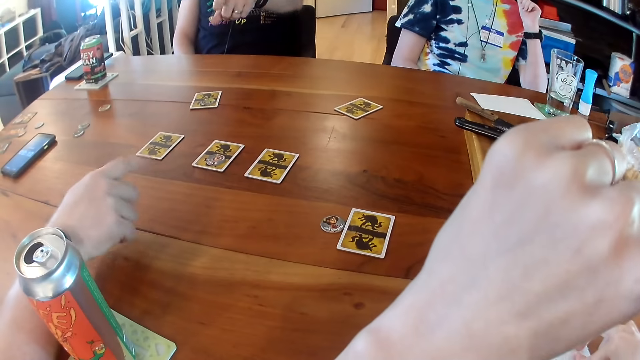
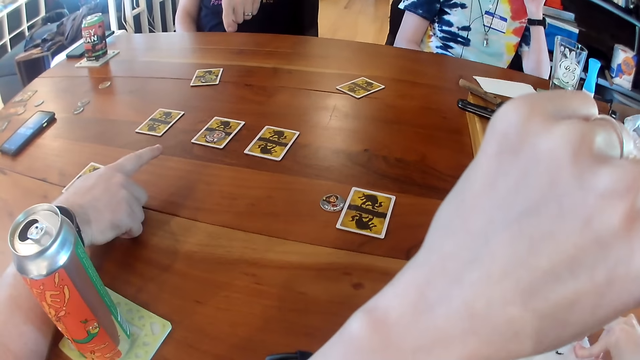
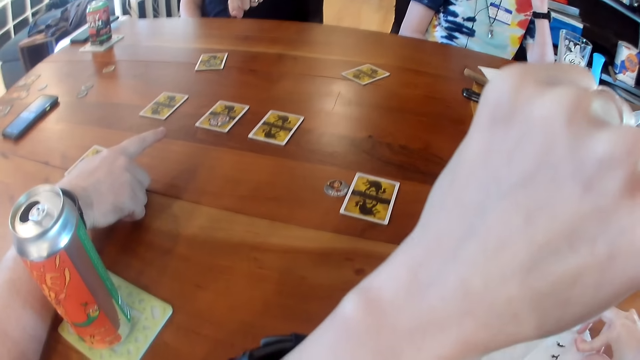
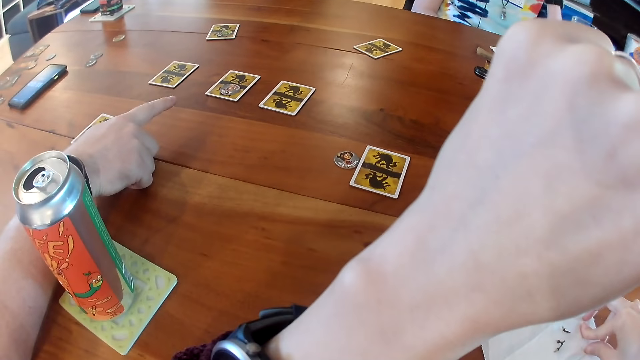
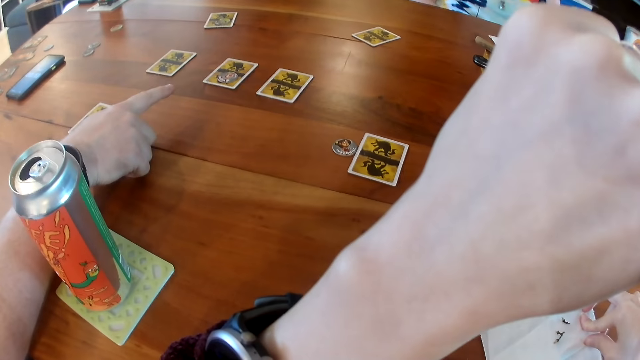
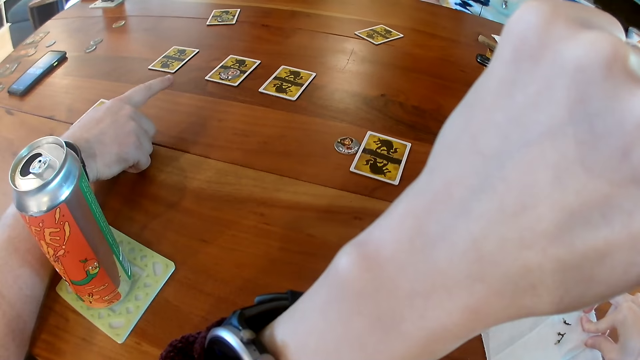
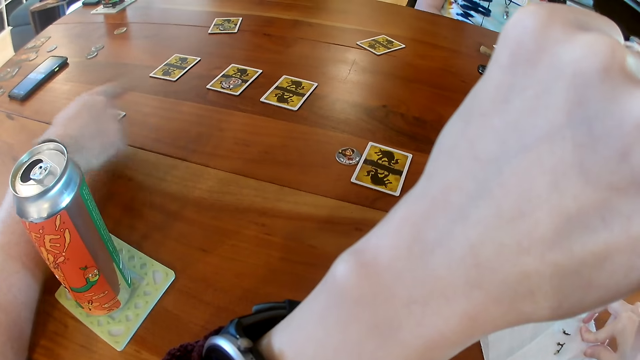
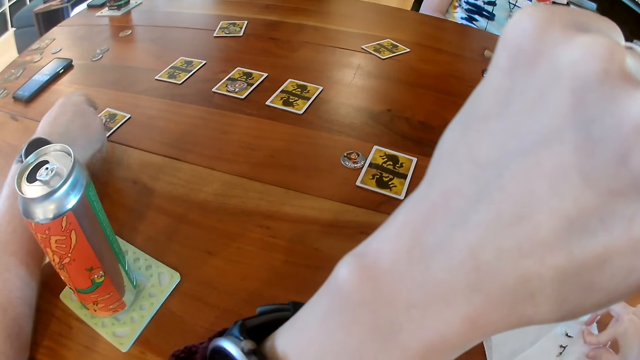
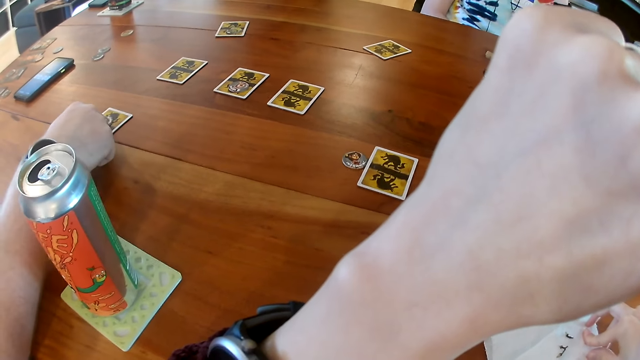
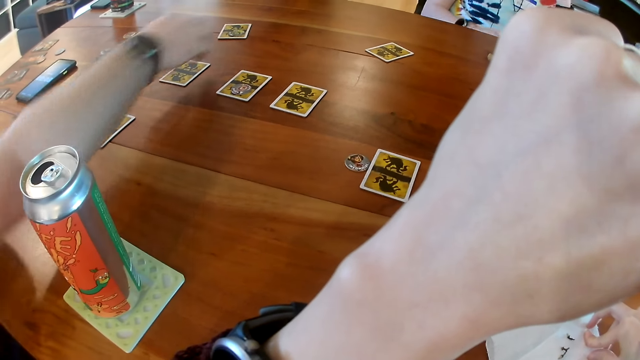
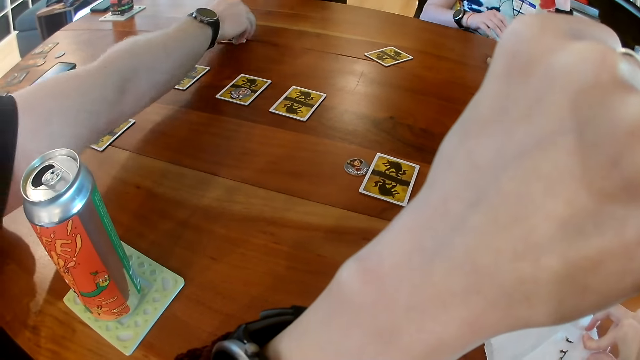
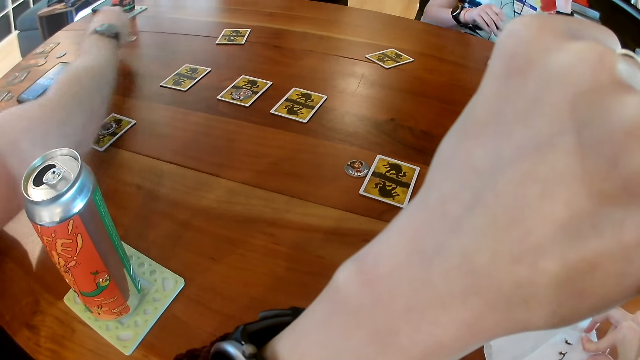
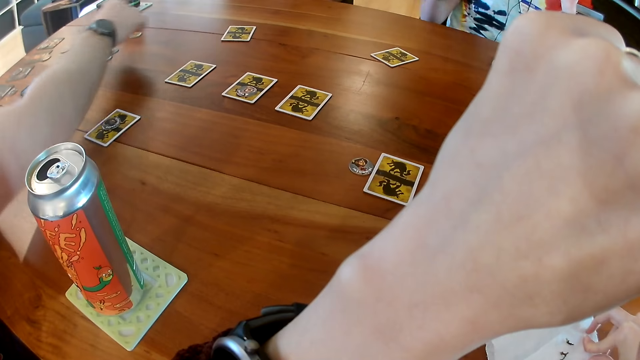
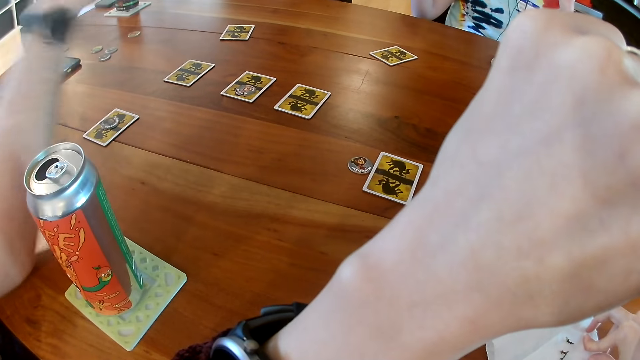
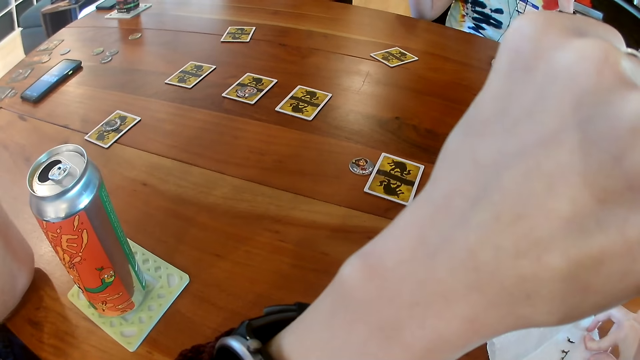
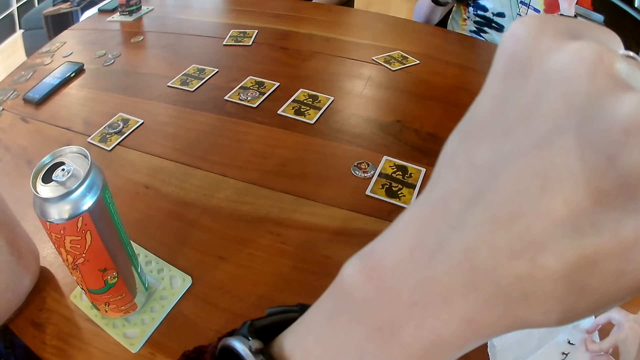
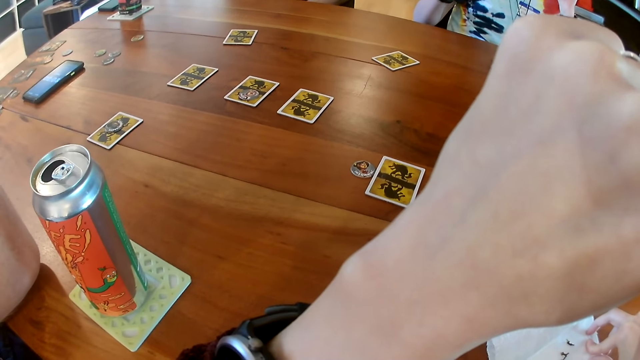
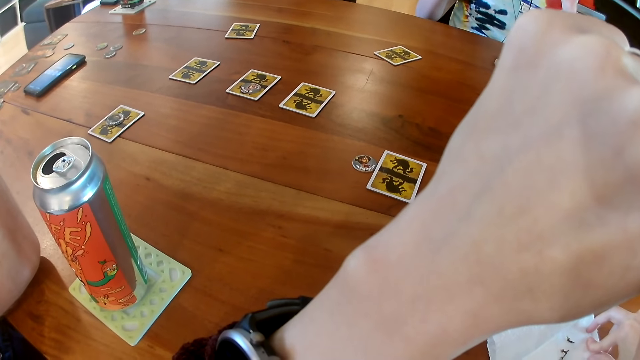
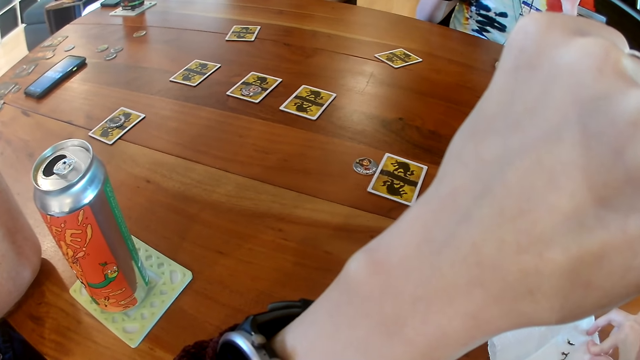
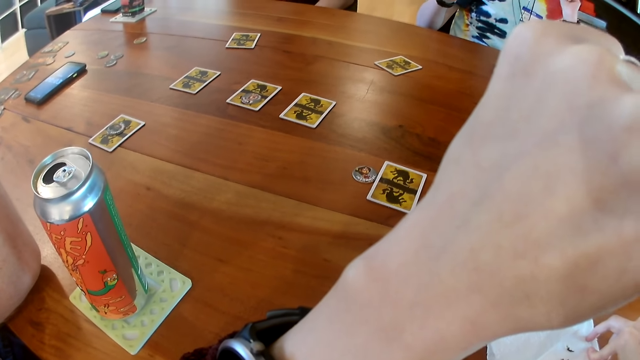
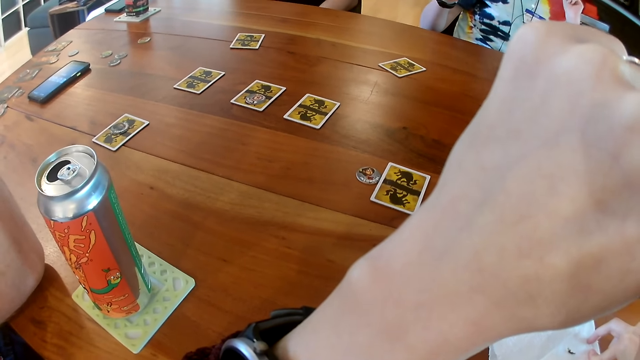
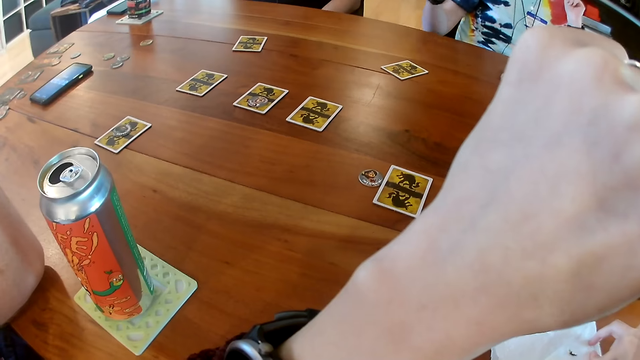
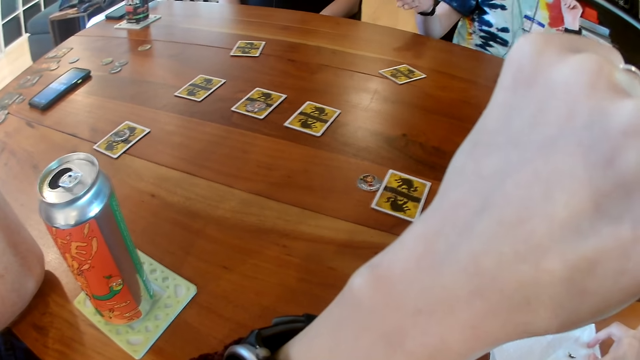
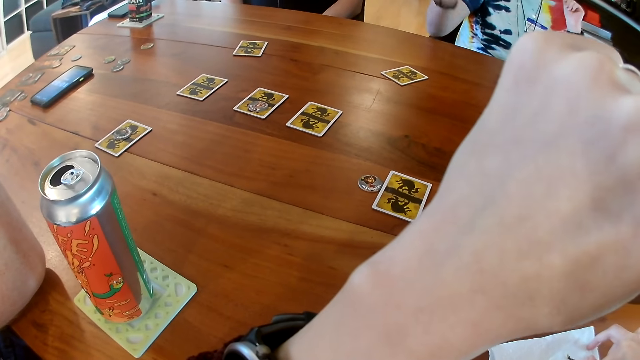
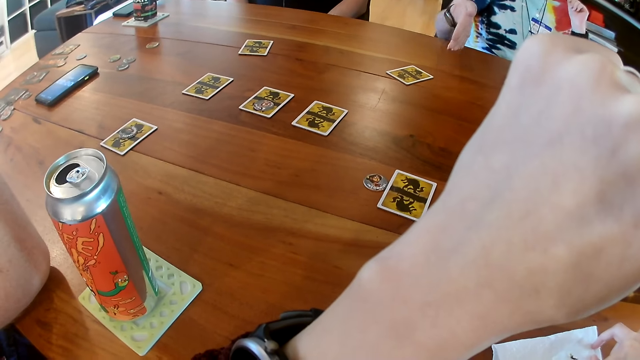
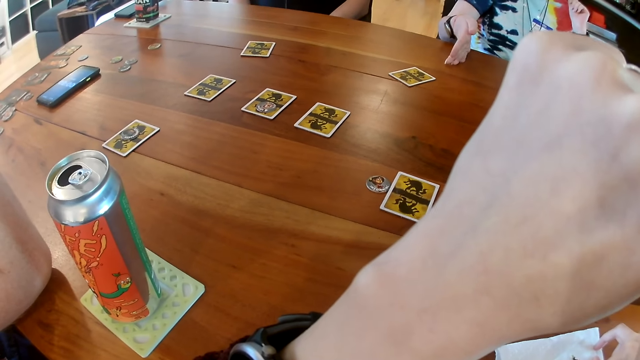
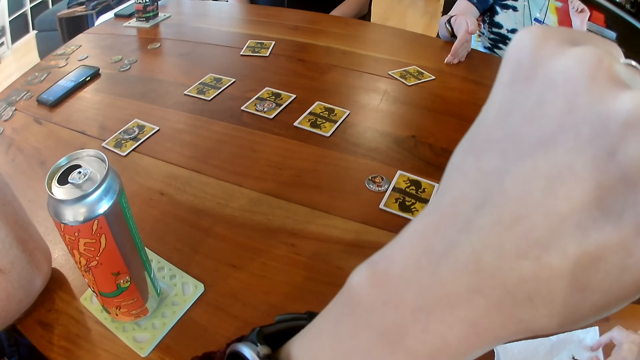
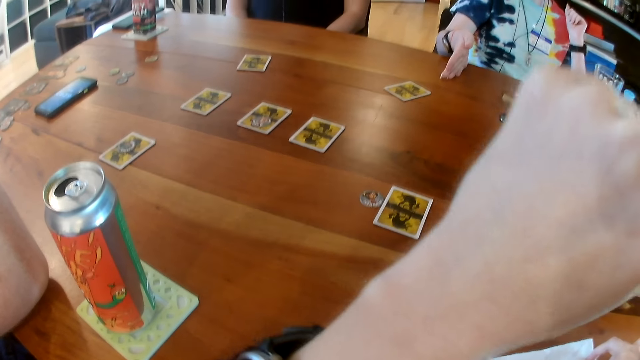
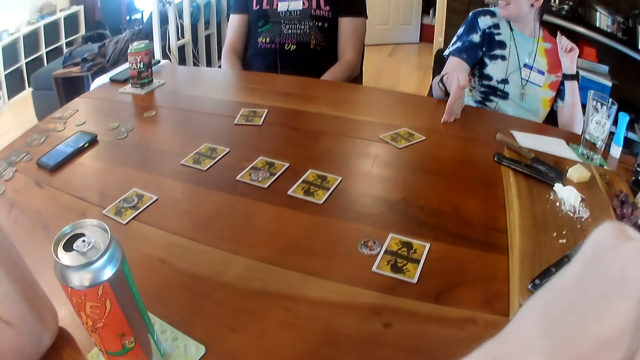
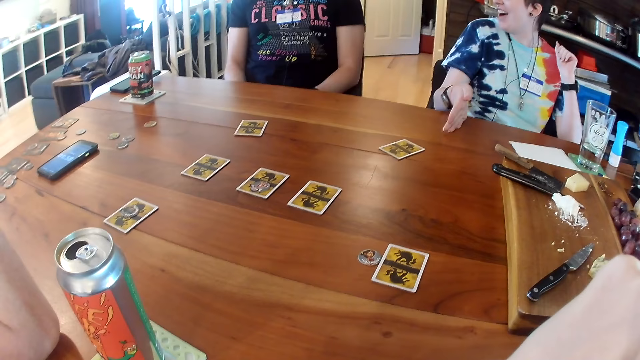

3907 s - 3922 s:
The camera wearer looks at his hands. A man converses with the camera wearer. Another man adjusts the token on the card with his right hand. The first man picks a token from a card on the table with his right hand. The other man drops the token on the table with his right hand. The first man converses with the camera wearer. A woman converses with the first man. She converses with the first man again.

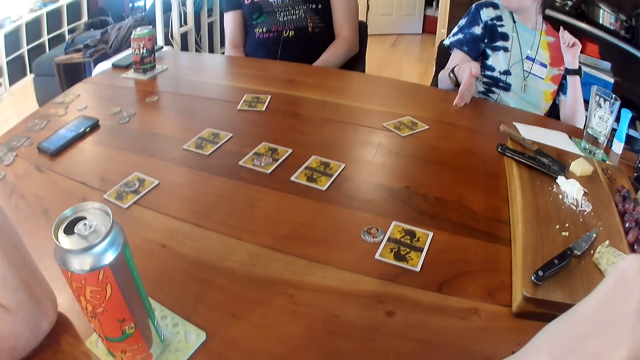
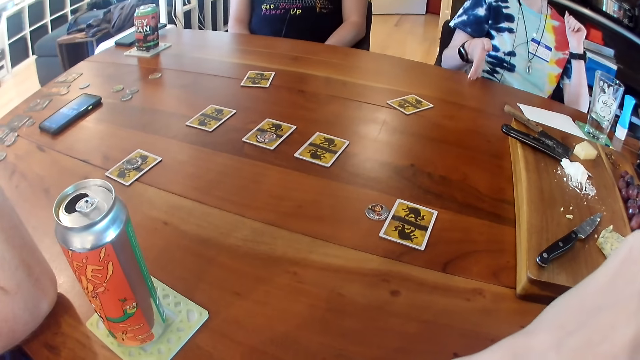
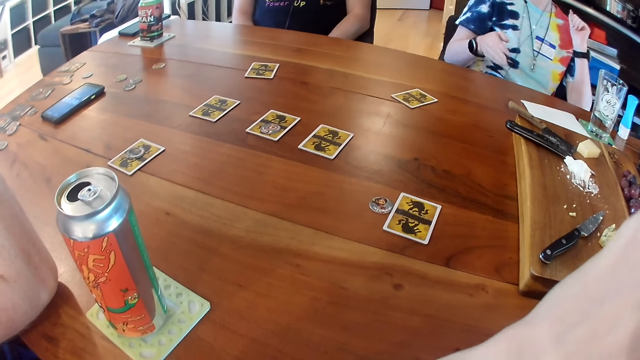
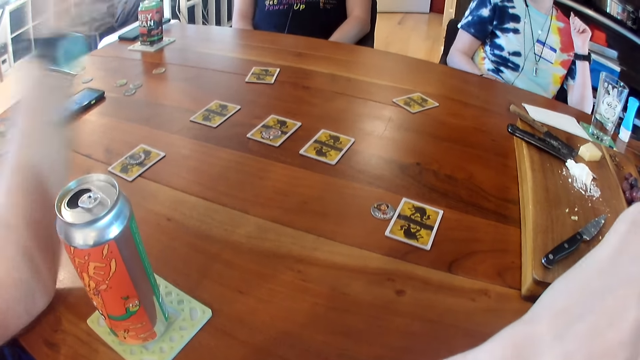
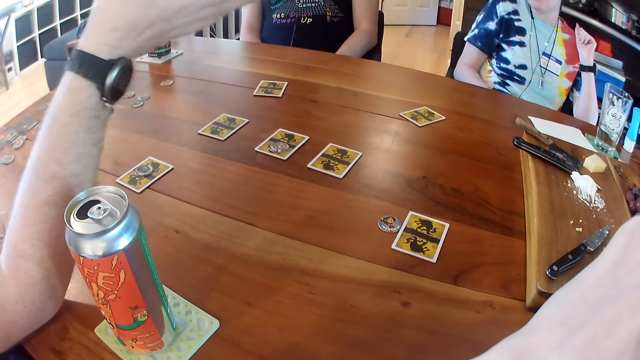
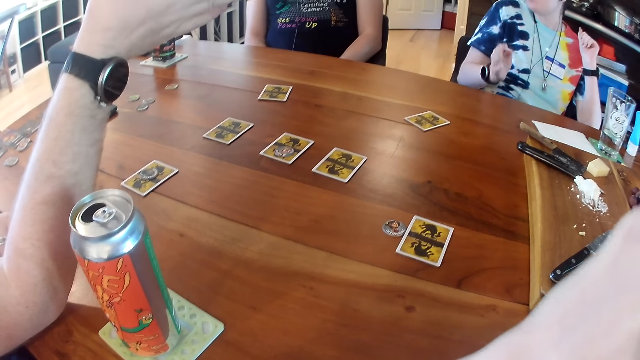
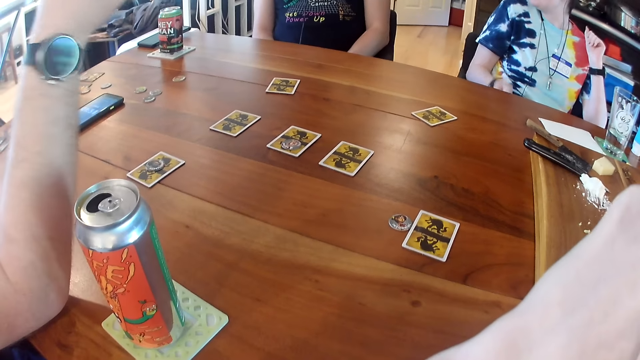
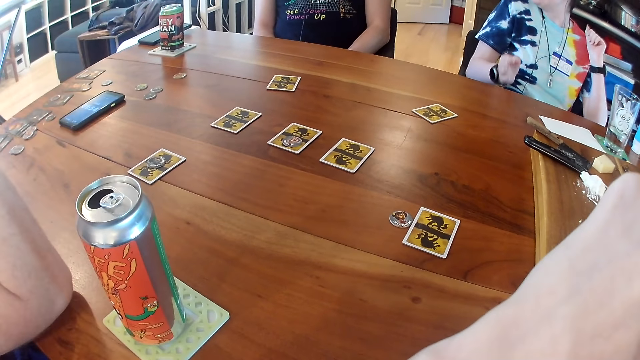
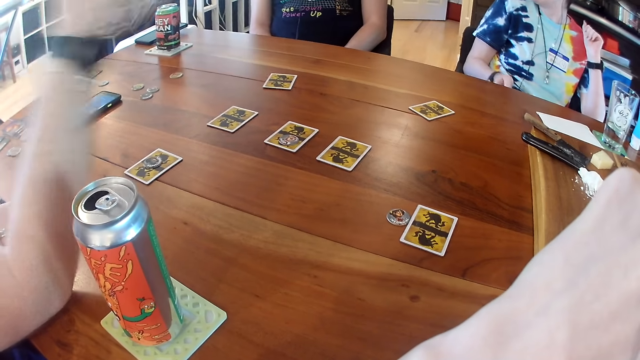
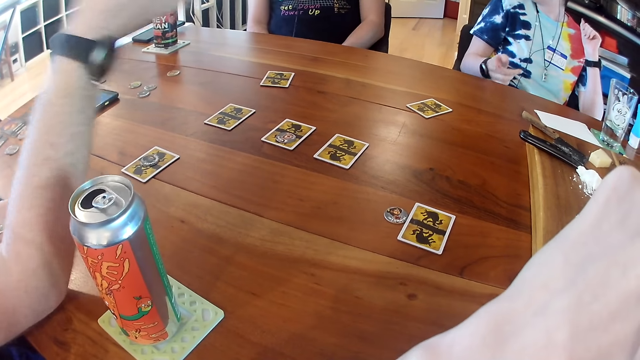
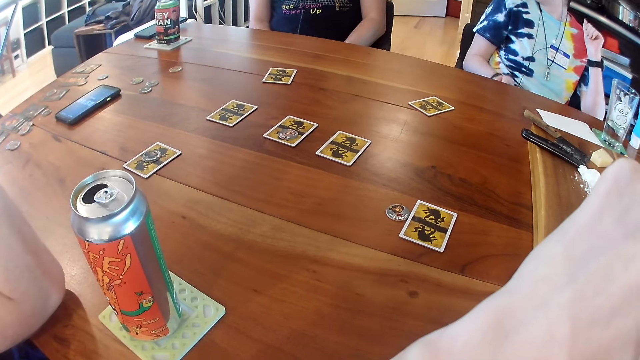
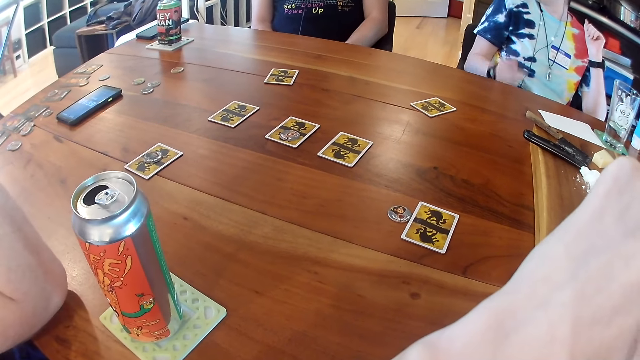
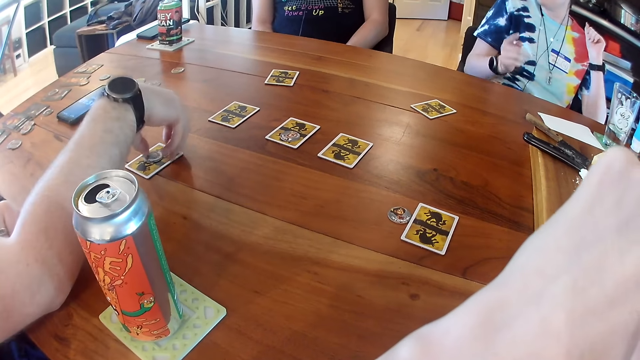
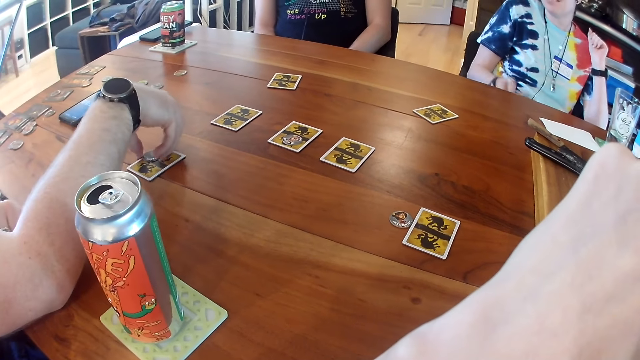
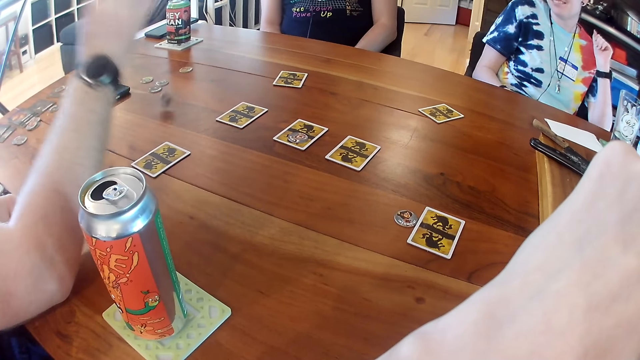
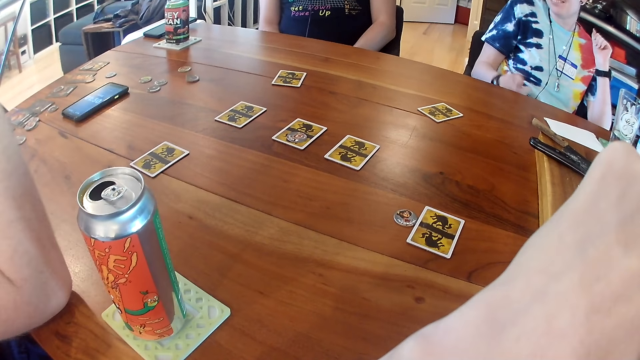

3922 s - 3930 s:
A man converses with the camera wearer. A woman converses with the man. The camera wearer looks at the cards on the table. The man picks the token from the card on the table with his right hand. He throws the token on the table with his right hand.
